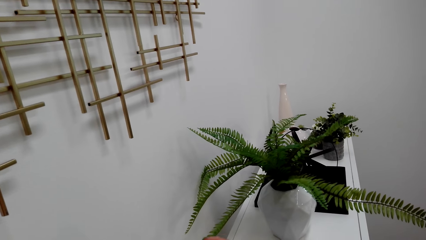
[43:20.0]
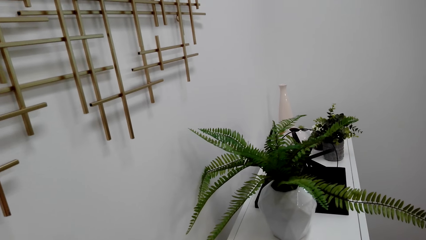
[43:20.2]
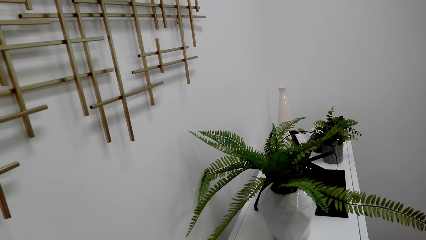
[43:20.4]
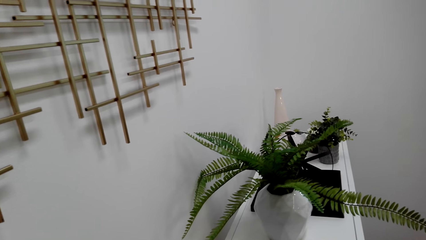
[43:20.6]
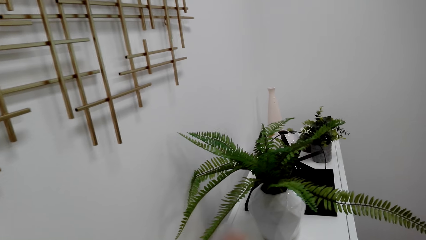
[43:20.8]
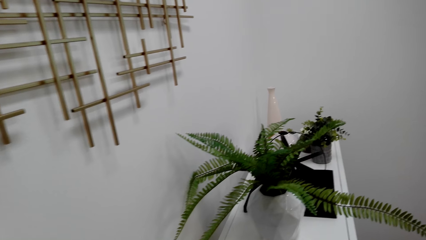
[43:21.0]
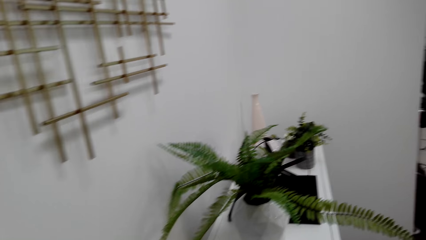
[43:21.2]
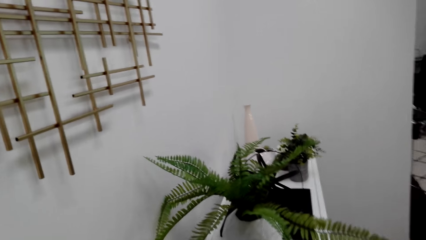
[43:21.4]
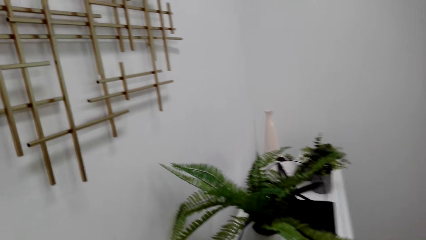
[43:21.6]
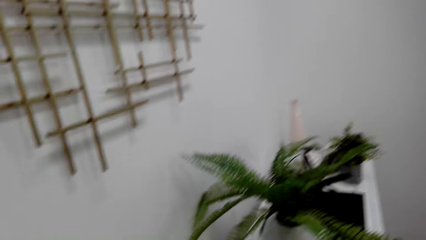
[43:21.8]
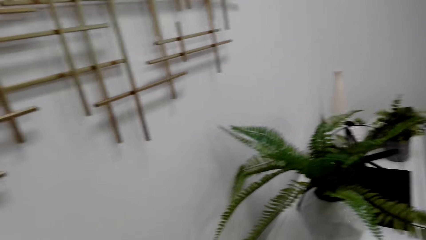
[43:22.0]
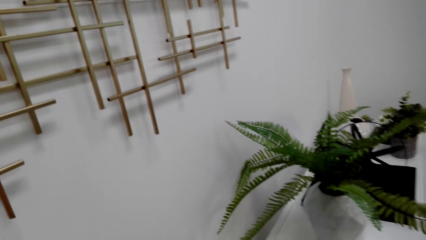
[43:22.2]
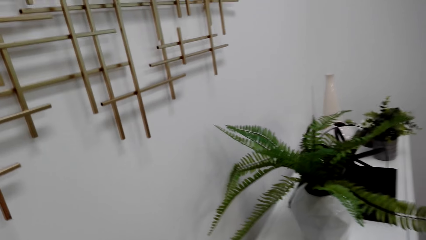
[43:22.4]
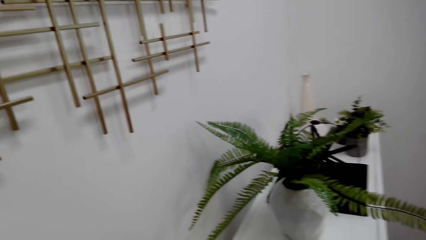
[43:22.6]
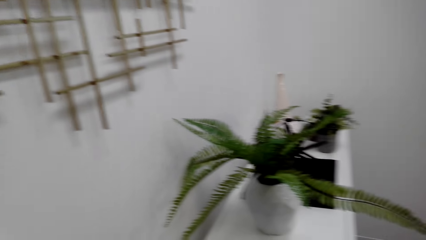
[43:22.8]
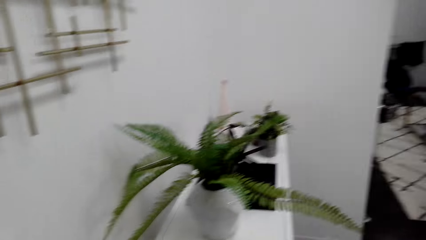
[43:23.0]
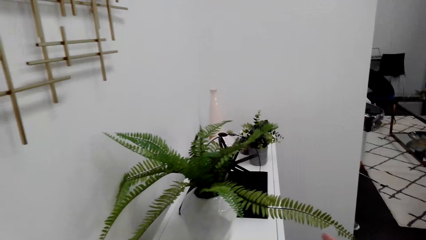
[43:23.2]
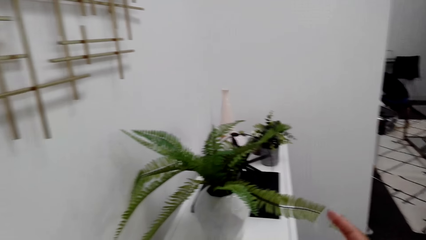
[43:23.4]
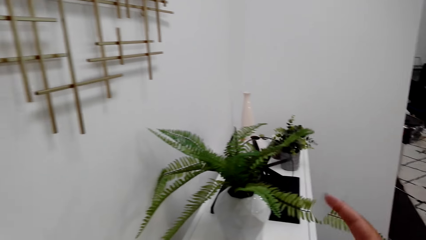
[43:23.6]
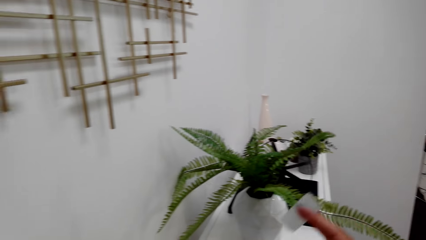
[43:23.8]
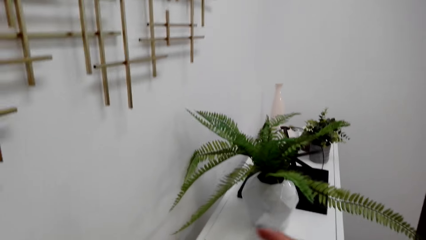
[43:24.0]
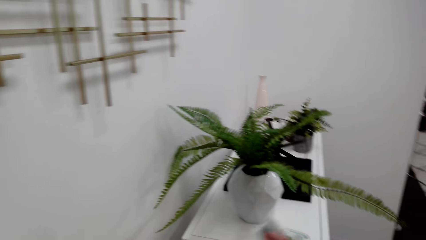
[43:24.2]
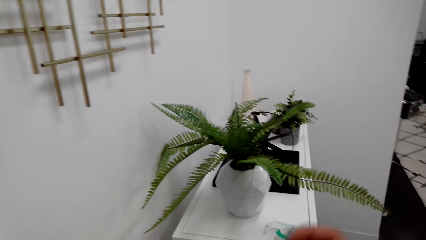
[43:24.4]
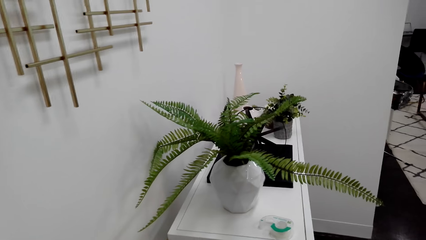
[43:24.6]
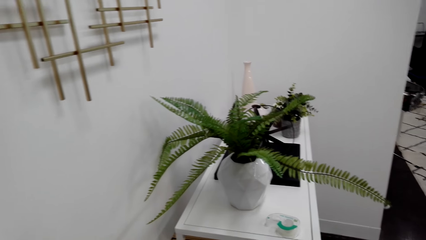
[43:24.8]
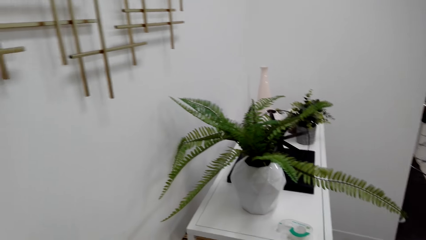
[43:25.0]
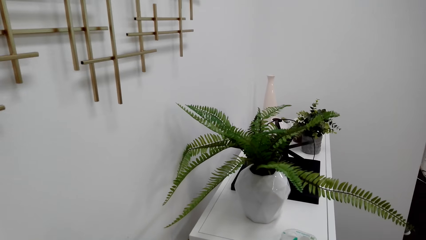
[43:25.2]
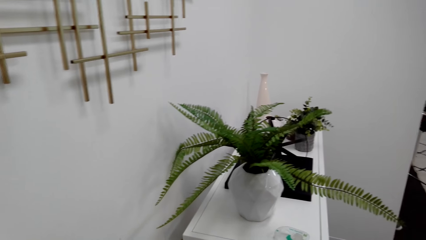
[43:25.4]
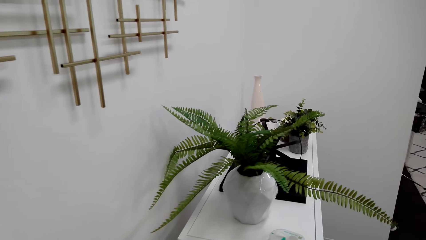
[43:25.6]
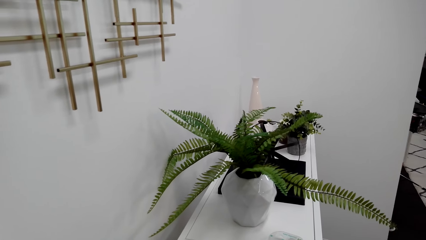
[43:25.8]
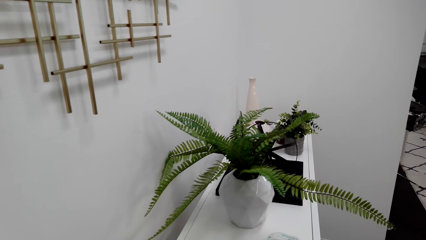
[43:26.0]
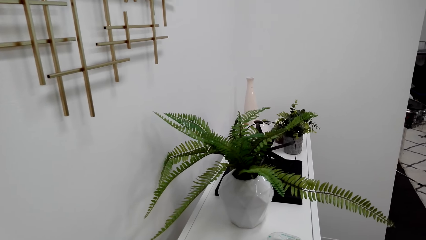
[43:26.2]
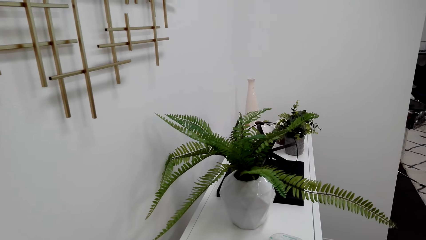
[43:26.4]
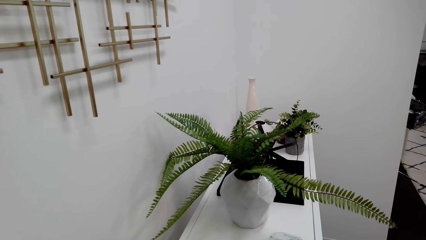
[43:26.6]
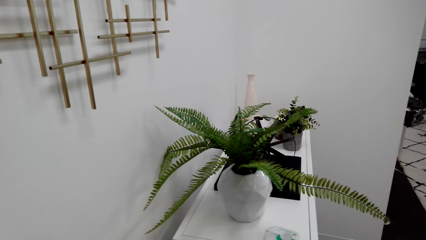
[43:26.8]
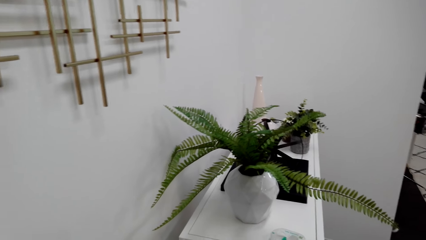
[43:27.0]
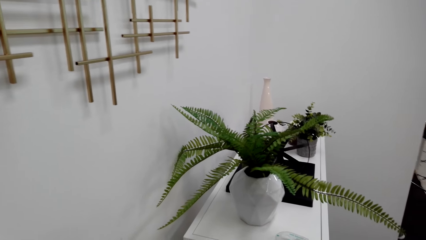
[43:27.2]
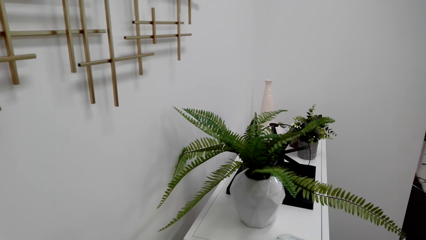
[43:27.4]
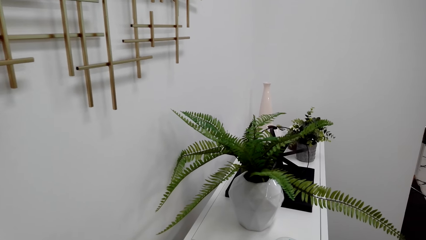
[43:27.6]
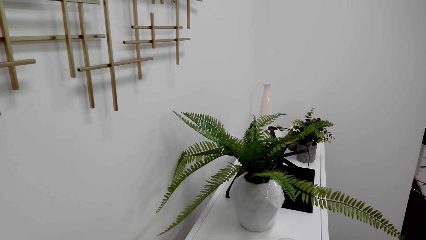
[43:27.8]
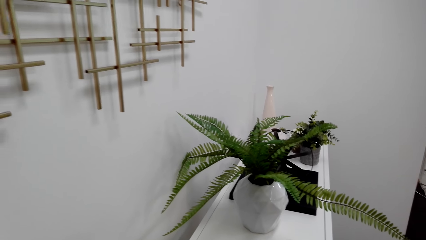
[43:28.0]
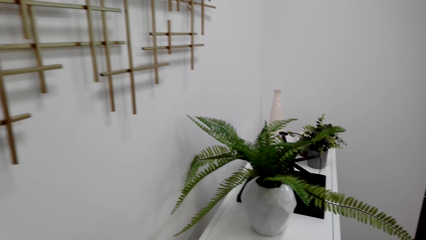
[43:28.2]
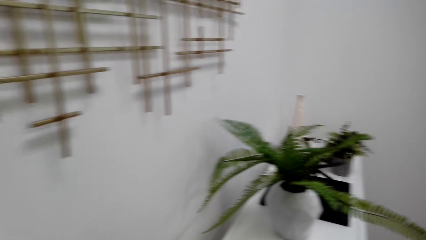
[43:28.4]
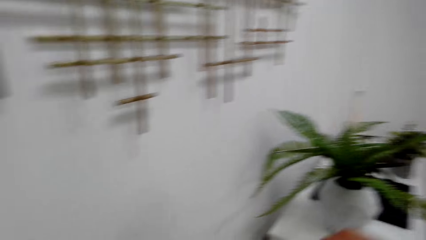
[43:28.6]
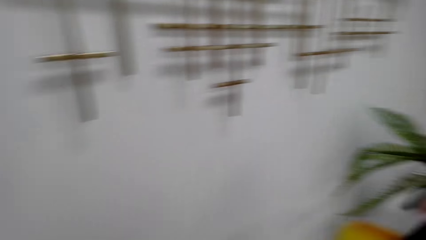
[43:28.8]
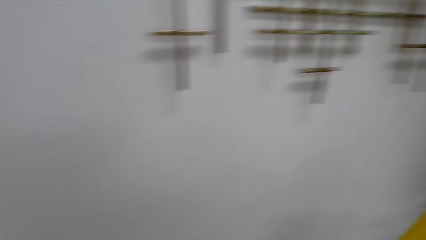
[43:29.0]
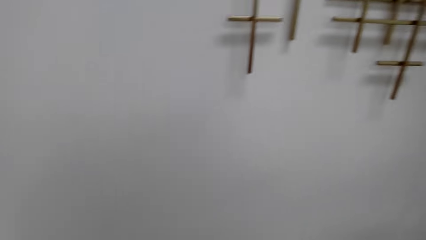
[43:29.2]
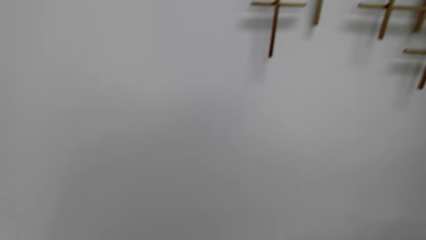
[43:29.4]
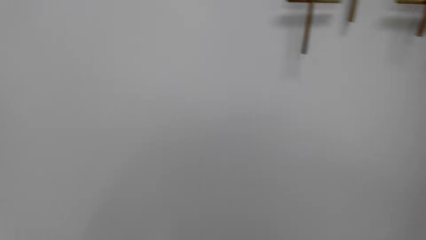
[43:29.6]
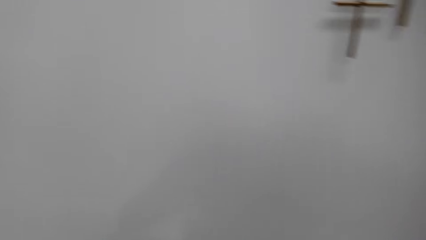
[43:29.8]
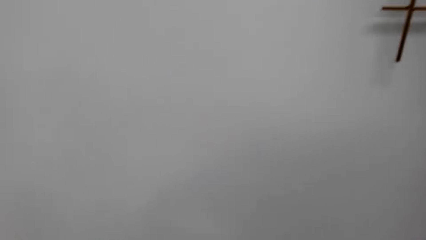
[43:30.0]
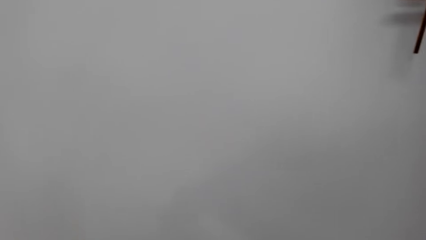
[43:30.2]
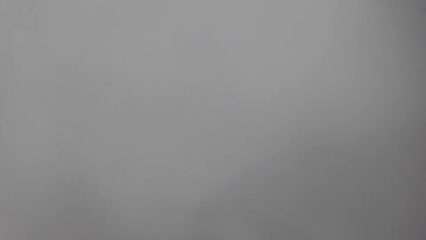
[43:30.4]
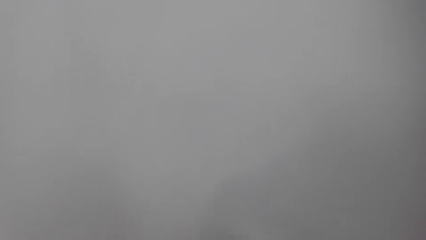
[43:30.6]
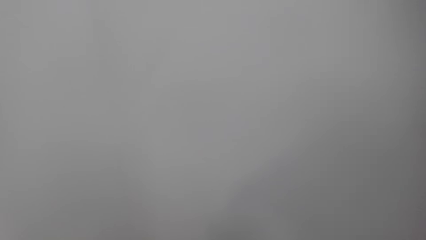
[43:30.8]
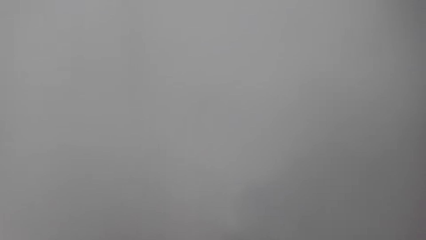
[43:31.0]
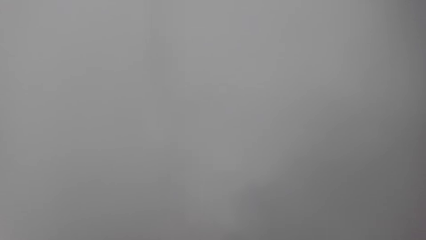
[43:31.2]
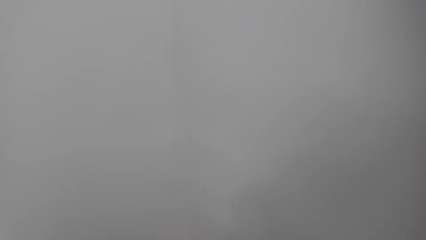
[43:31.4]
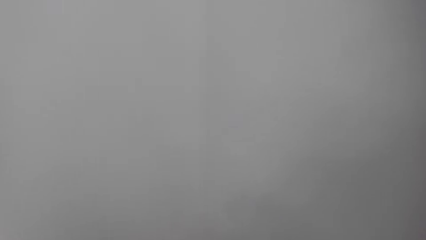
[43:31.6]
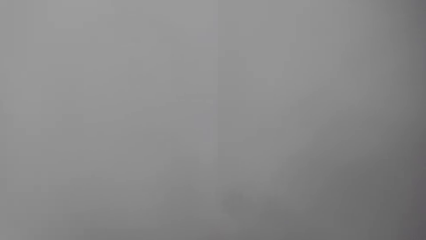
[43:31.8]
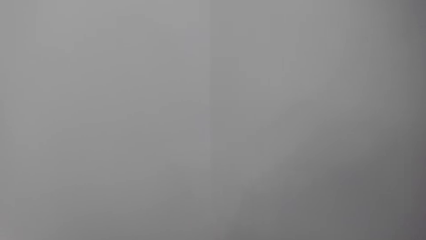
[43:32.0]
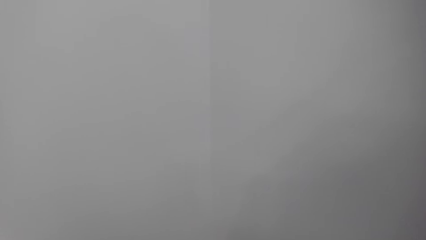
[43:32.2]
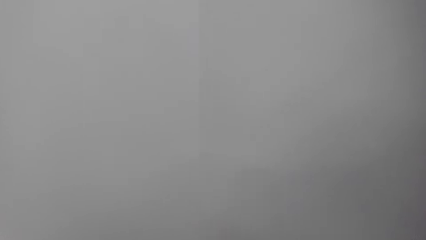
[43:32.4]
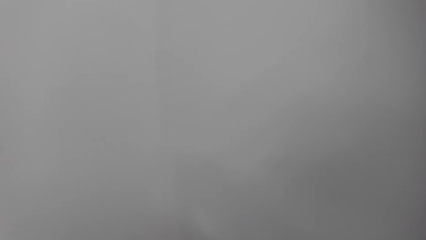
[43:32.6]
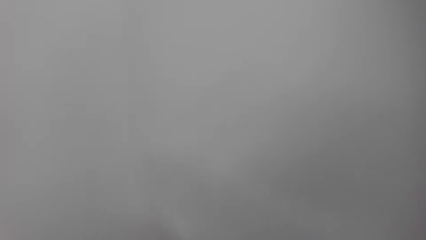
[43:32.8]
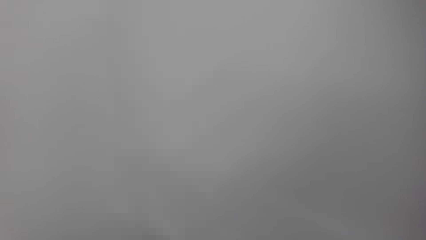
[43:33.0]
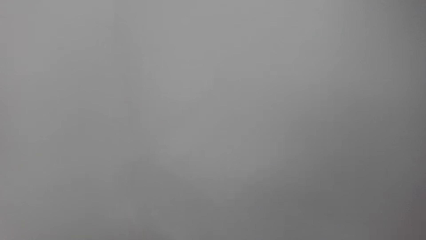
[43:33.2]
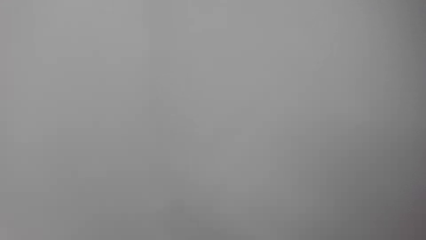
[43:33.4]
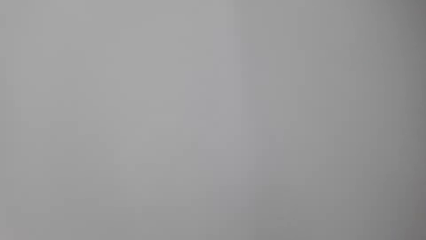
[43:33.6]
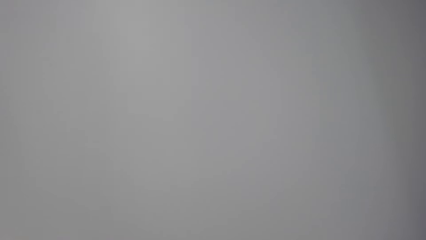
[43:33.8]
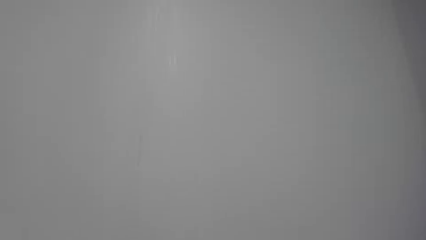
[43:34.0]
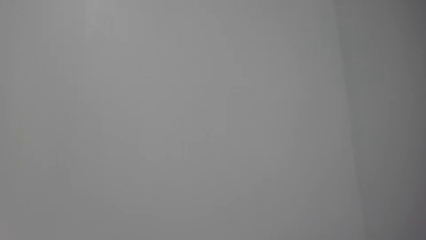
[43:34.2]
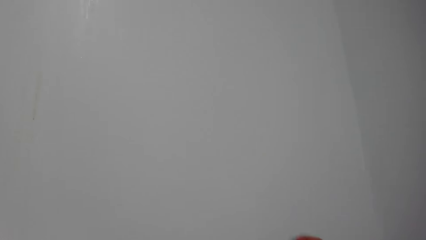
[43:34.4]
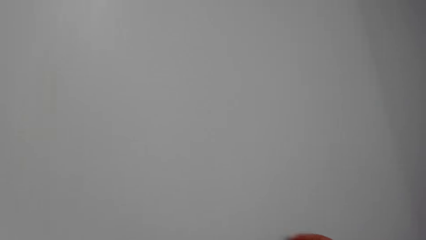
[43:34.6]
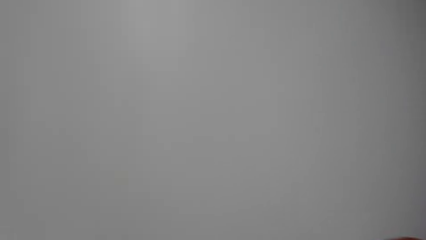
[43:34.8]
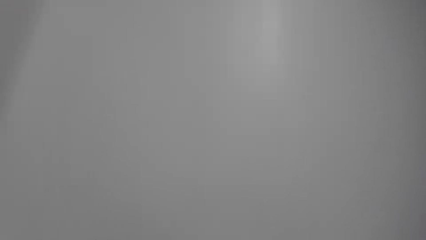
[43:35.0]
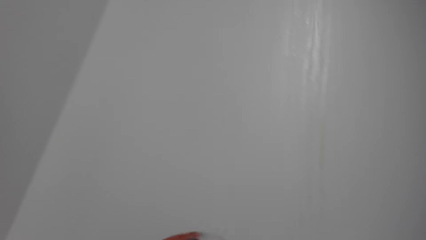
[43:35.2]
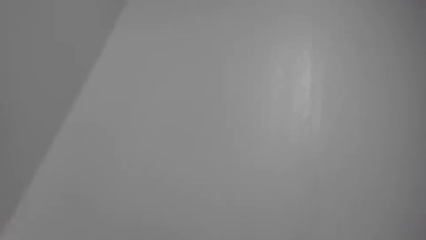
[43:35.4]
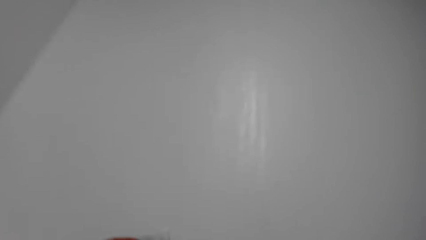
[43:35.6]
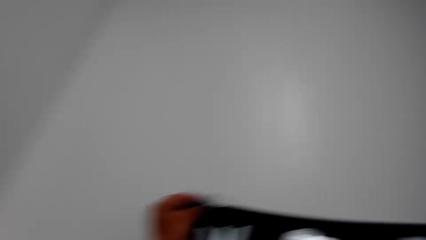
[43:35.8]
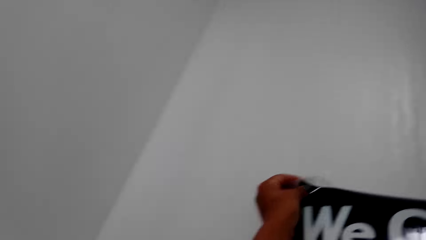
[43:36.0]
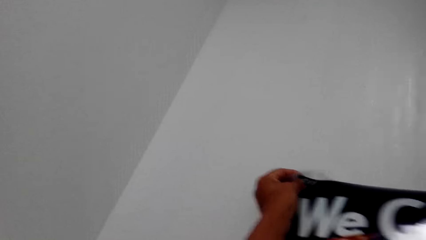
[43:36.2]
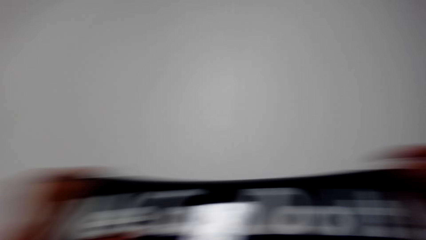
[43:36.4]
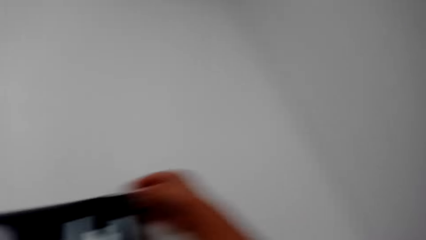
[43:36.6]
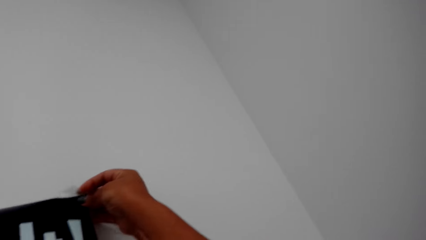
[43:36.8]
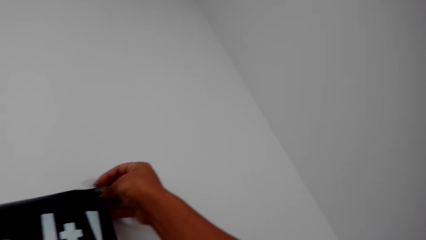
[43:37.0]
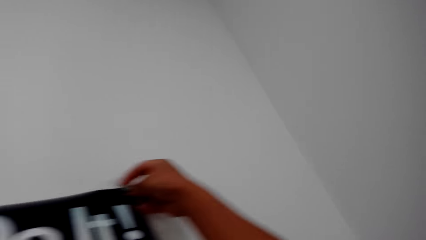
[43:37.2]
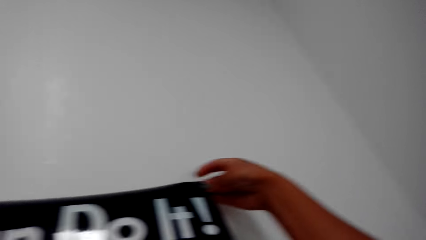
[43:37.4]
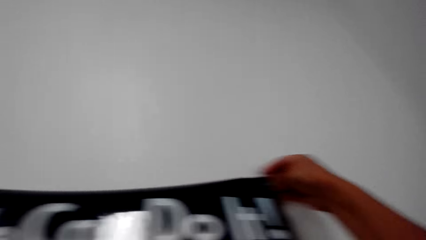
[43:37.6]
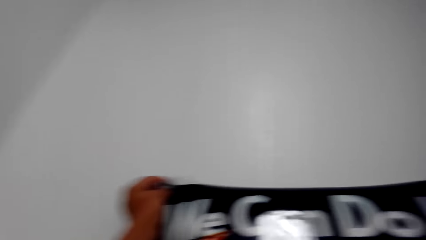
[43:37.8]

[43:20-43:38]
The camera wearer lifts a sellotape on hand. They look around. They move up their finger. They lift the sellotape on hand. They attach the sellotape on the wall paper. They walk in a room. They look around. They straighten the wall paper. They lift up their hand.
